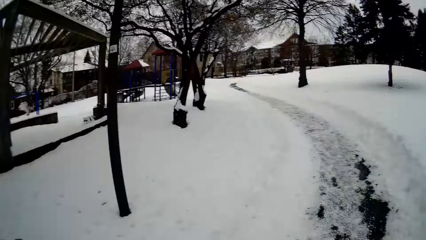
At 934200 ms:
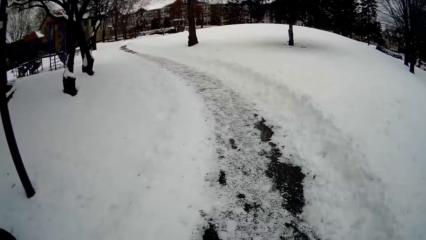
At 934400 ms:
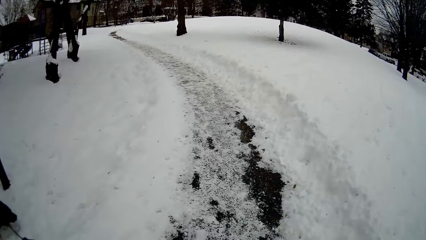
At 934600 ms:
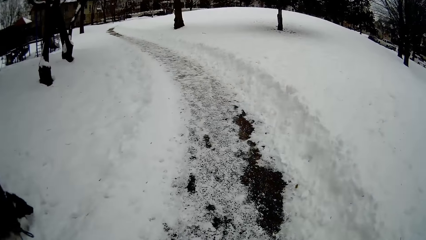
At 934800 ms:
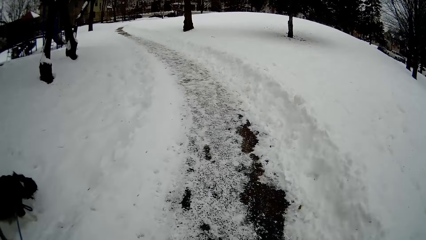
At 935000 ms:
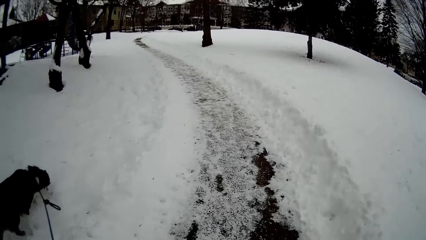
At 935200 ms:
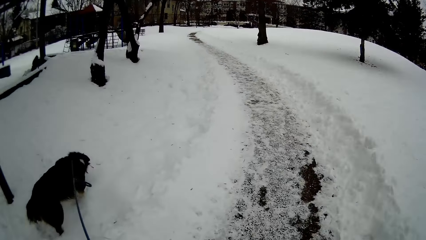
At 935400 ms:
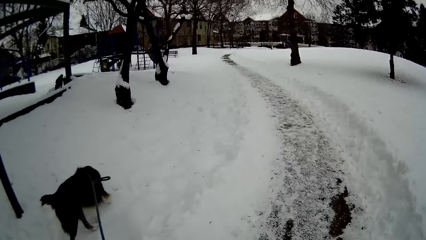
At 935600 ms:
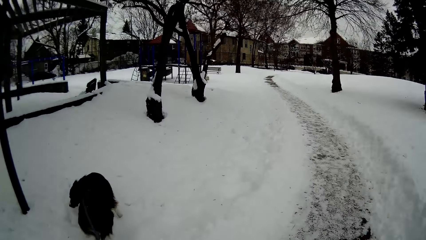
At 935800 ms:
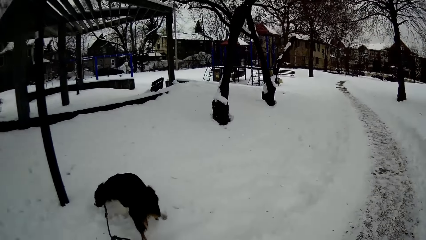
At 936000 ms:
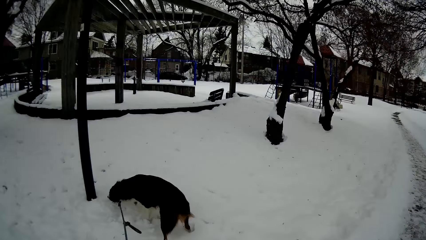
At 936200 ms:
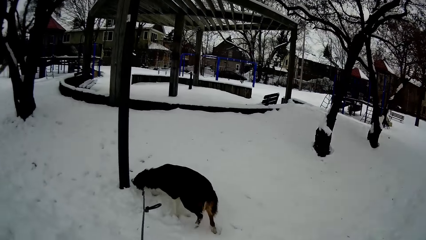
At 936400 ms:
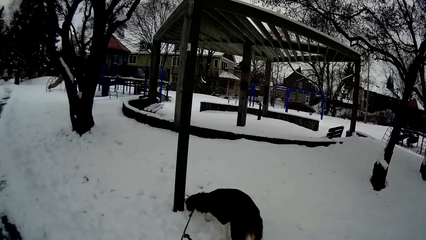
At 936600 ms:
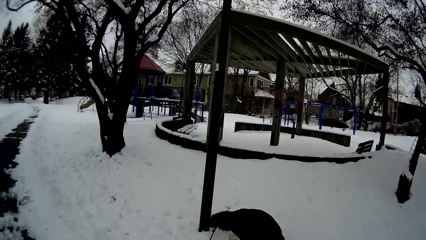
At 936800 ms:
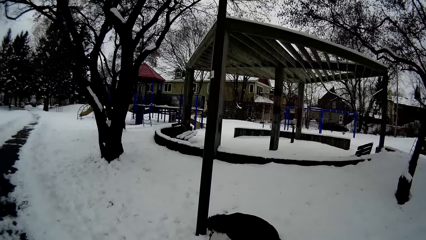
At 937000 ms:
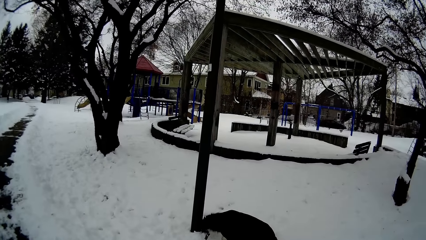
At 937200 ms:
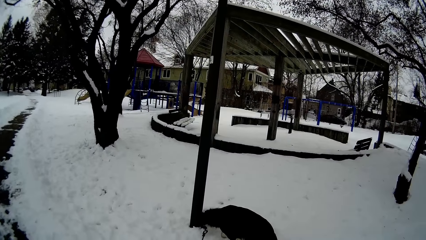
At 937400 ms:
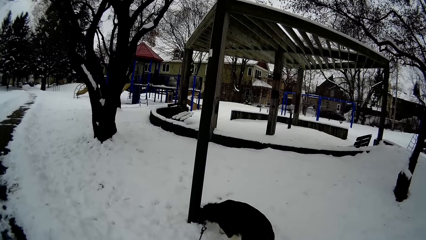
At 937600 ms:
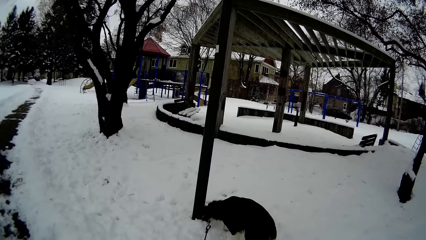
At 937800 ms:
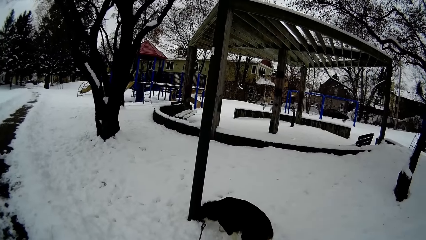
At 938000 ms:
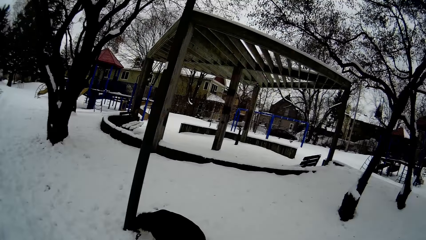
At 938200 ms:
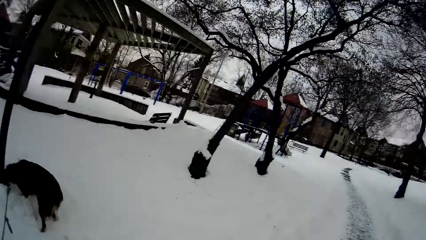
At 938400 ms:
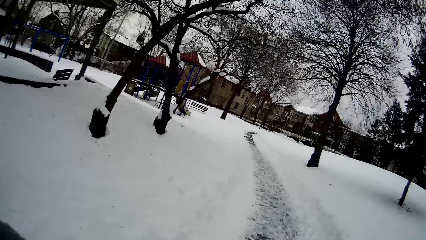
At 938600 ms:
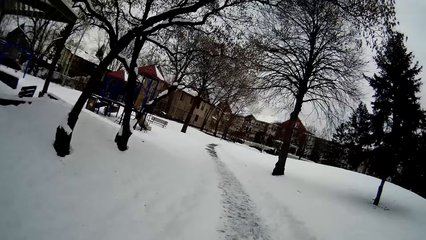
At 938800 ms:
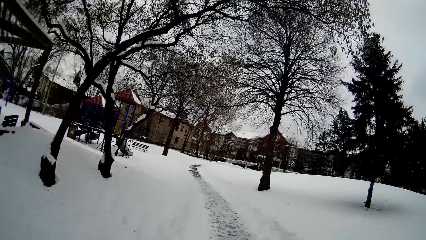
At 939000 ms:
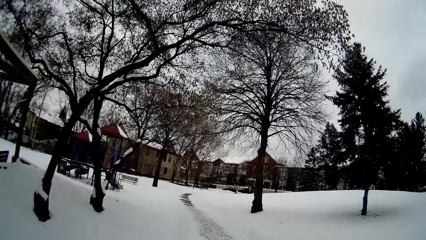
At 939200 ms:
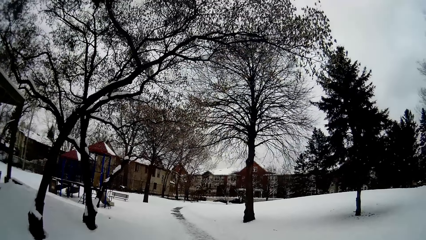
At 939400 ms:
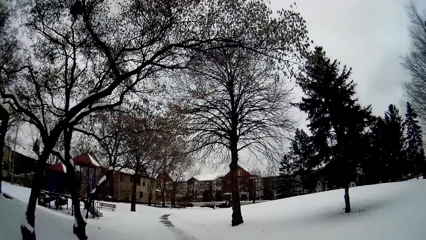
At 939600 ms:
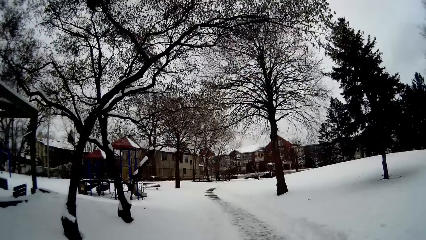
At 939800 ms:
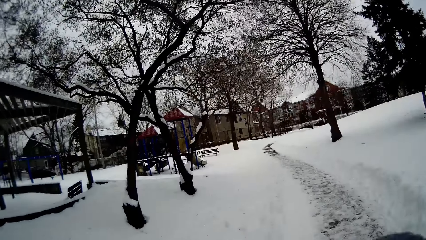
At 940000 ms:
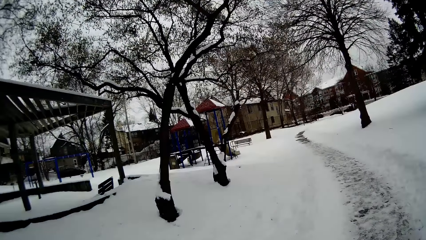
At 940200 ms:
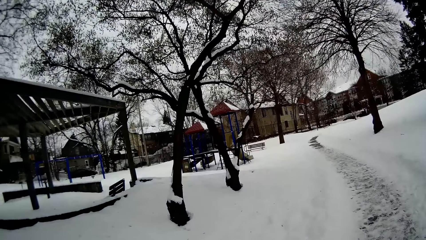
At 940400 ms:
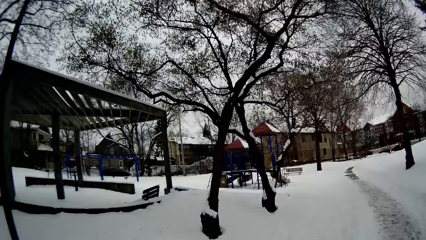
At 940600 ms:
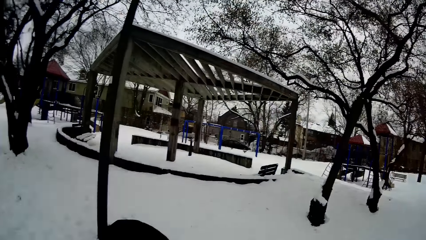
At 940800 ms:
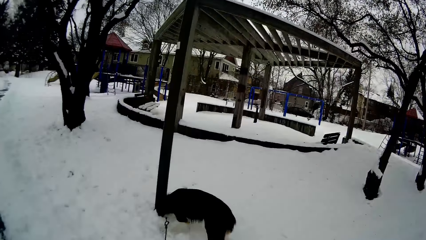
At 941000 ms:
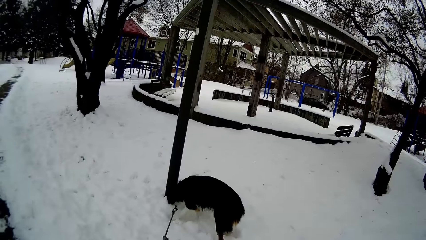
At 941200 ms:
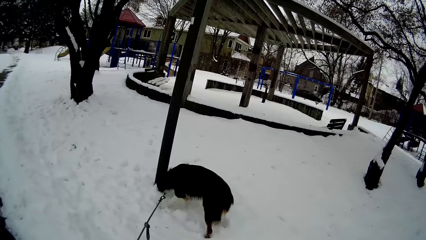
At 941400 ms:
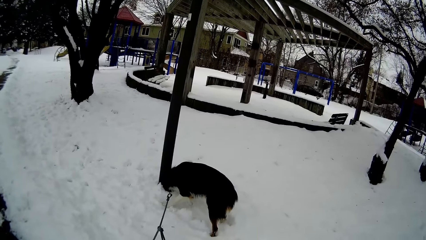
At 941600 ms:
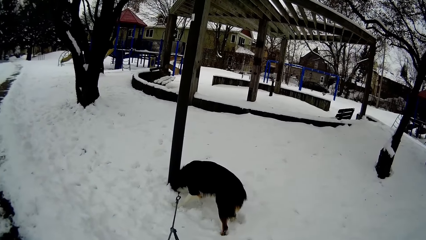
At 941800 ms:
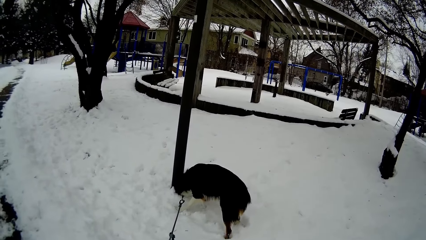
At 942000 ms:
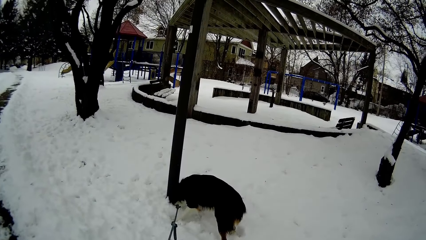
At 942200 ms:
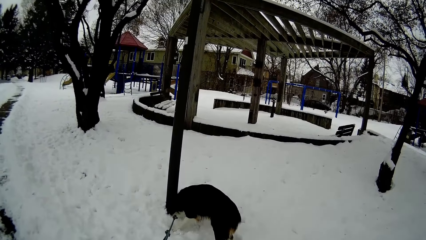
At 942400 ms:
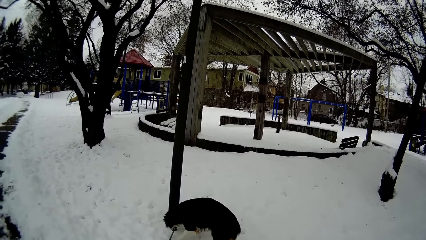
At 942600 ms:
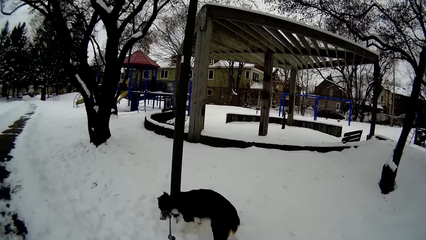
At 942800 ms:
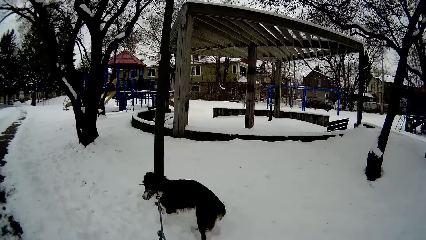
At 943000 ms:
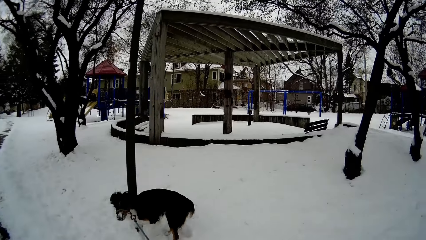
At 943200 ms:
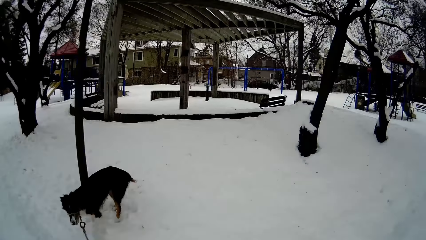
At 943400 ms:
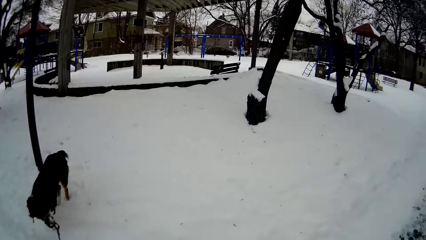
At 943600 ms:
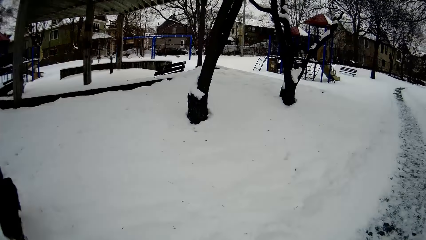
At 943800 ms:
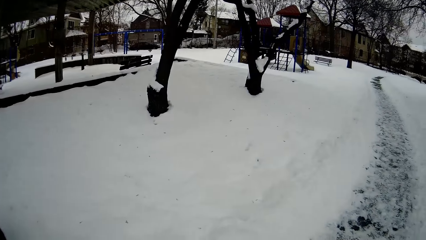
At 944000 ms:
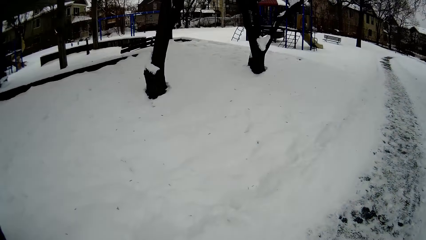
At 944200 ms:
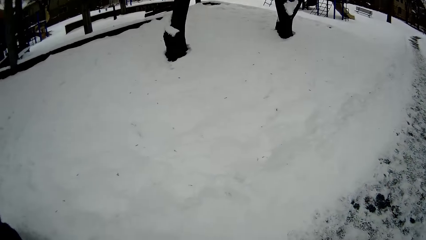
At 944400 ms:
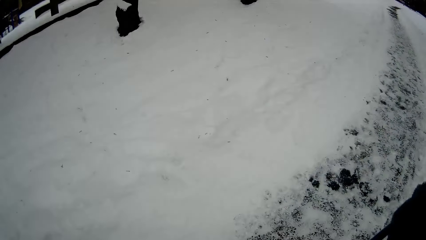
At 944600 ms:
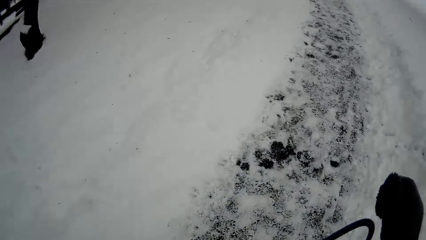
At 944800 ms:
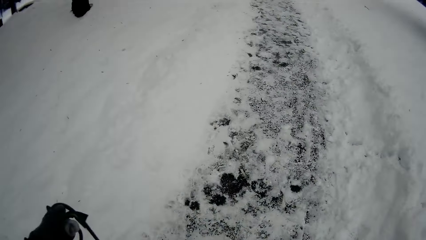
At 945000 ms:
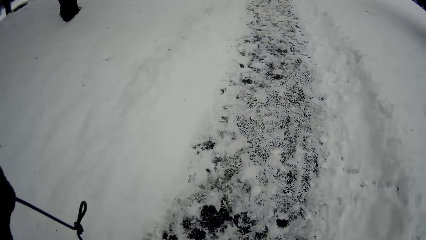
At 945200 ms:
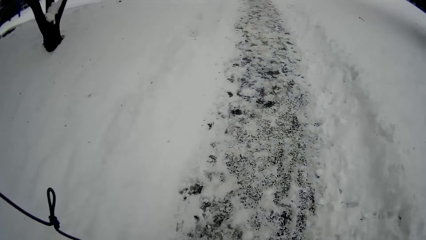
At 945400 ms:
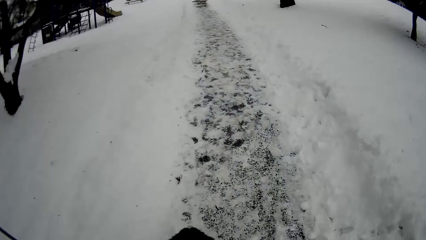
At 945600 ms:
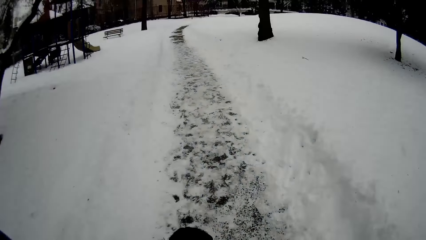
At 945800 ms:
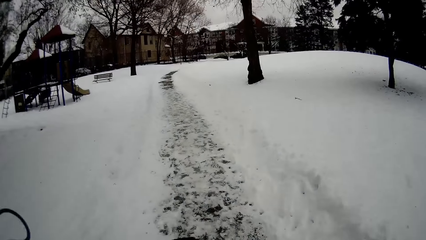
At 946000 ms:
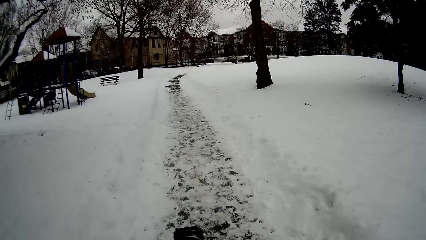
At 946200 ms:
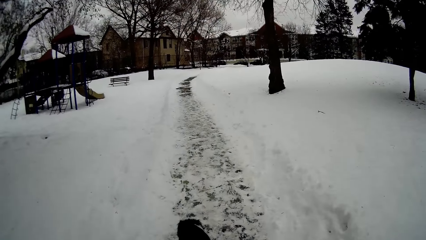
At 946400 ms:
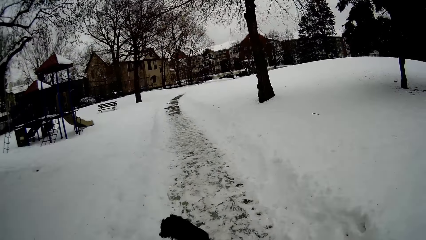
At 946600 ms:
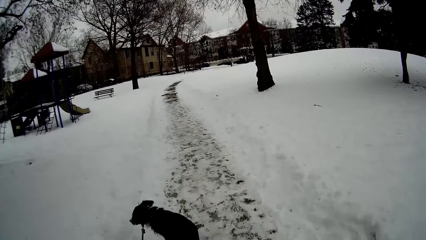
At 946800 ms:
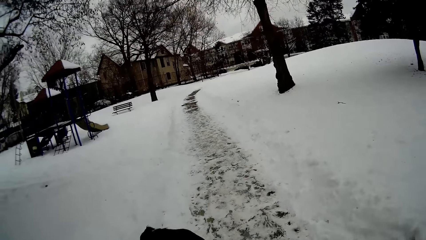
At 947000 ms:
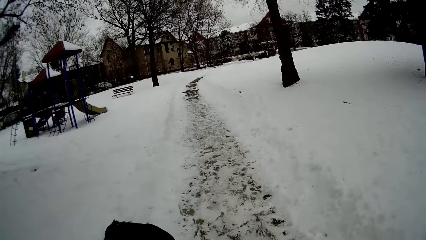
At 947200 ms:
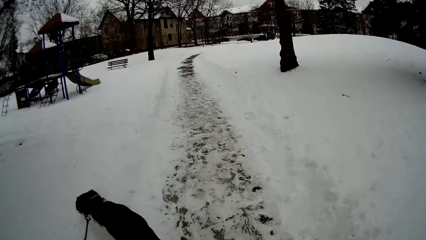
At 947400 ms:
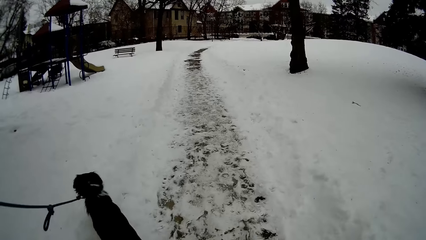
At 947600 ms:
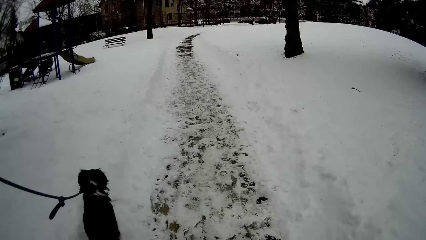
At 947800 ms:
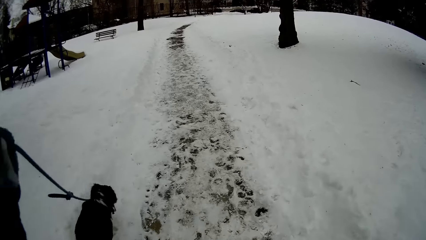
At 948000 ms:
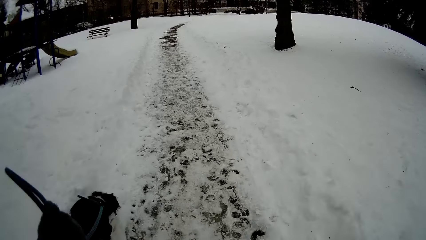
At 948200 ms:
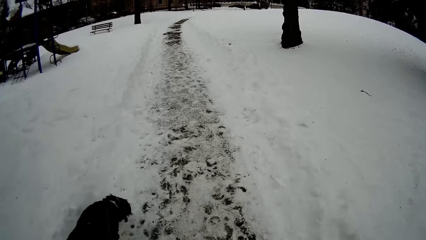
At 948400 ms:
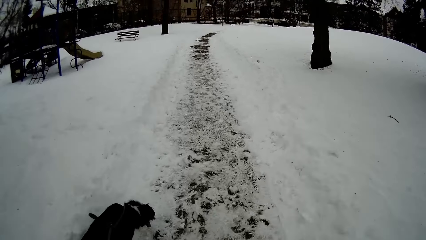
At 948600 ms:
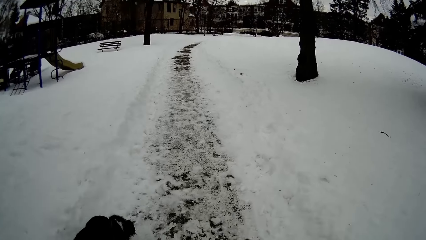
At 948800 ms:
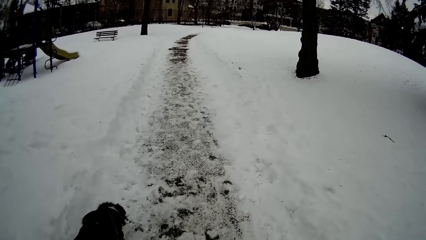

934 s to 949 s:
The camera wearer looks at the dog. They walk with the dog along the street.
